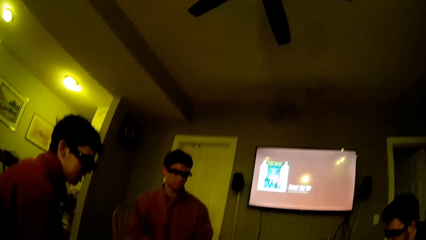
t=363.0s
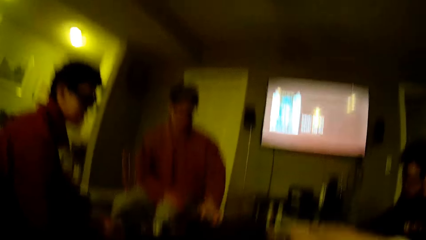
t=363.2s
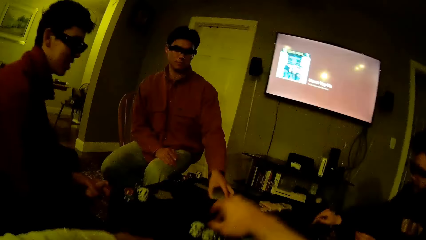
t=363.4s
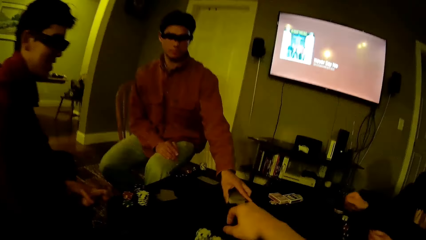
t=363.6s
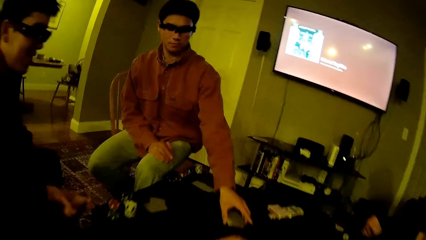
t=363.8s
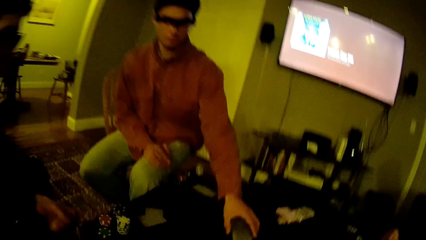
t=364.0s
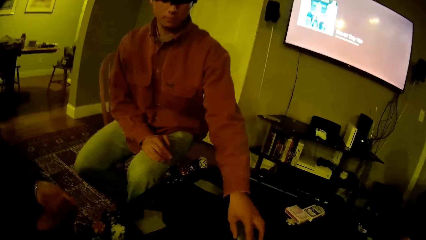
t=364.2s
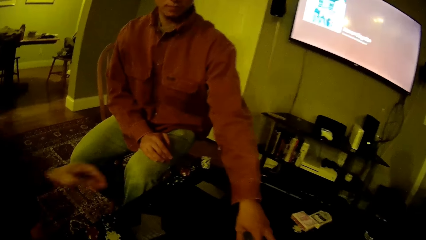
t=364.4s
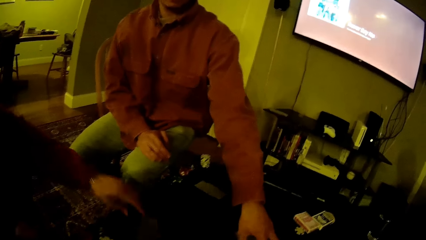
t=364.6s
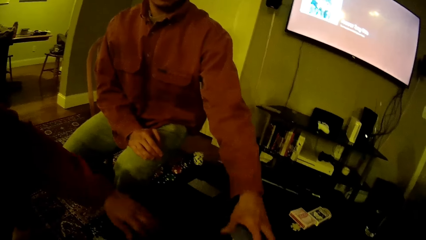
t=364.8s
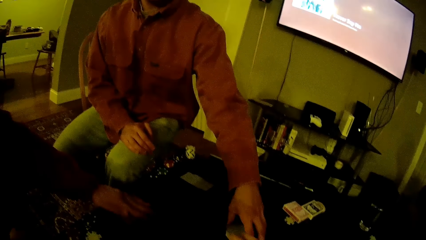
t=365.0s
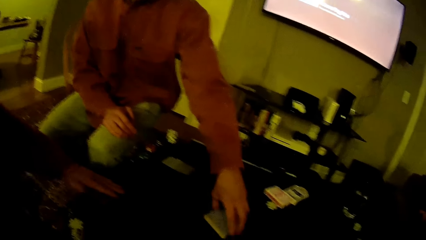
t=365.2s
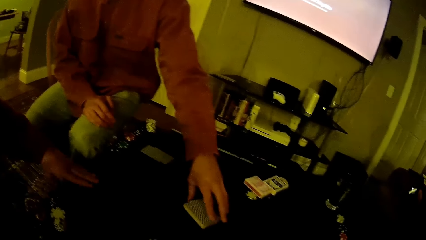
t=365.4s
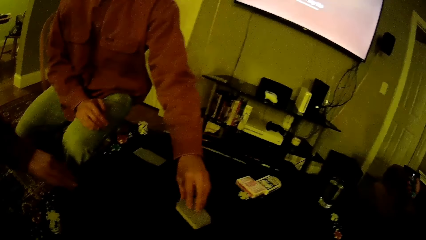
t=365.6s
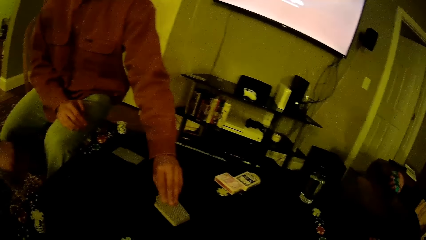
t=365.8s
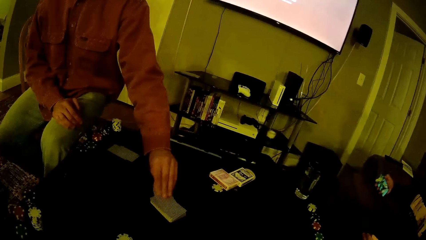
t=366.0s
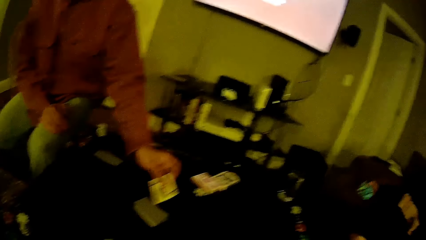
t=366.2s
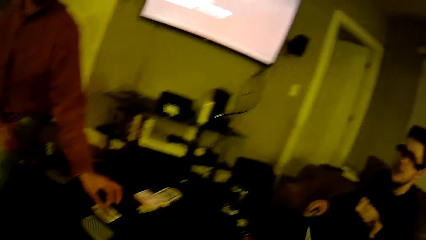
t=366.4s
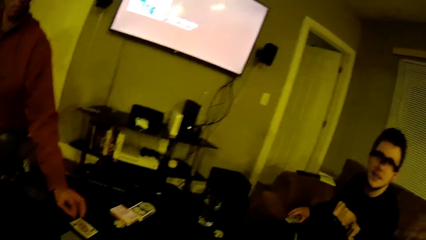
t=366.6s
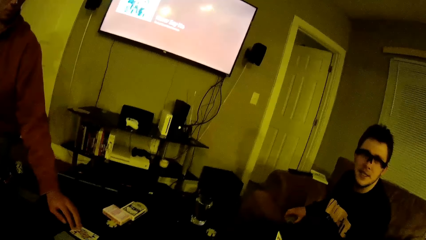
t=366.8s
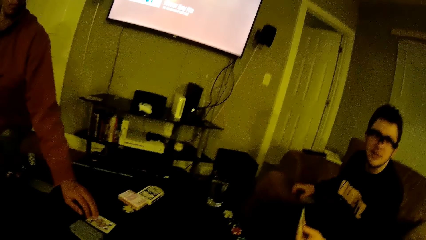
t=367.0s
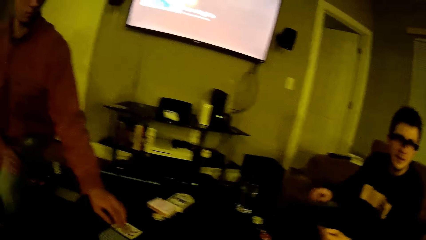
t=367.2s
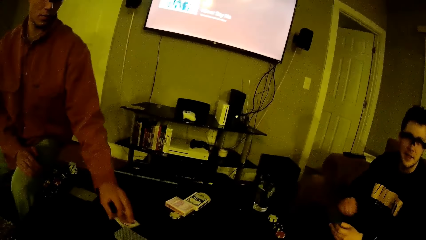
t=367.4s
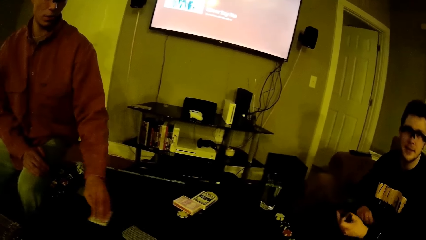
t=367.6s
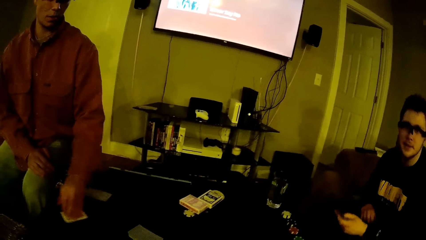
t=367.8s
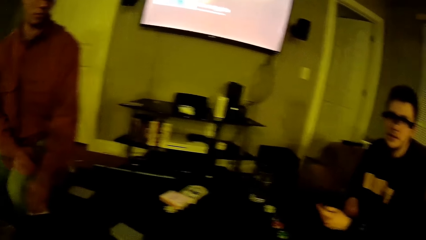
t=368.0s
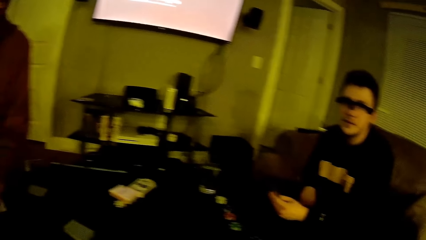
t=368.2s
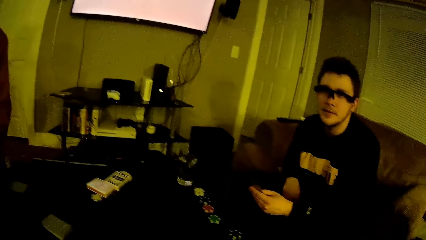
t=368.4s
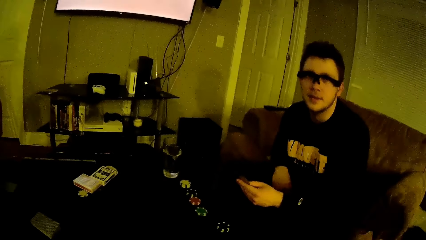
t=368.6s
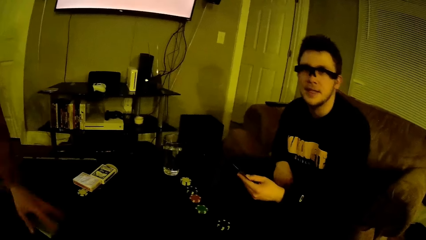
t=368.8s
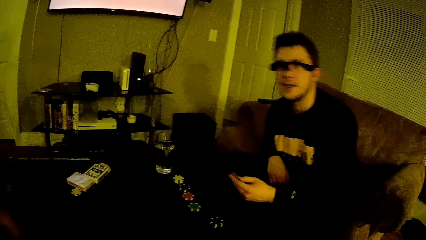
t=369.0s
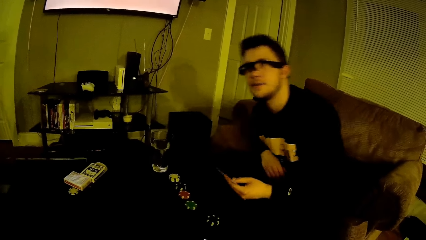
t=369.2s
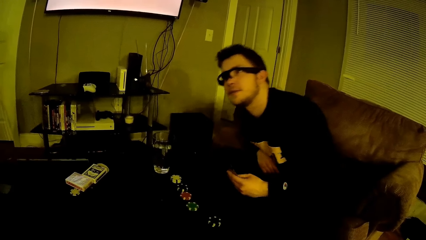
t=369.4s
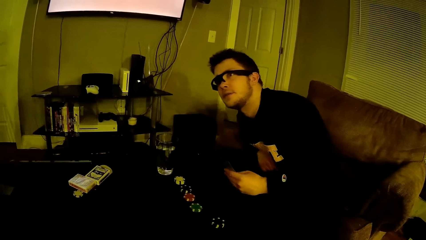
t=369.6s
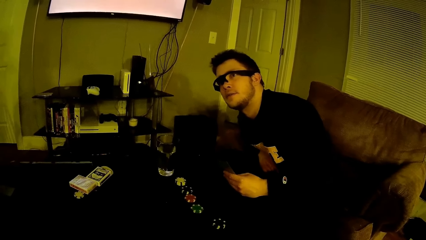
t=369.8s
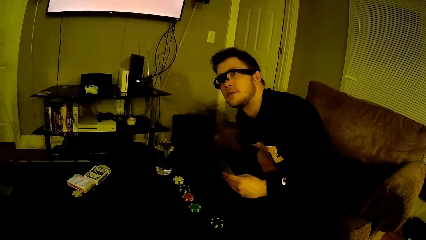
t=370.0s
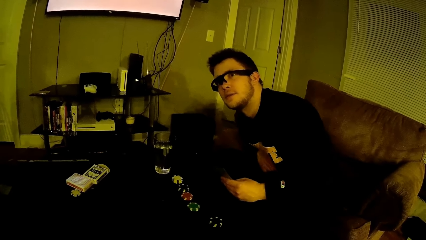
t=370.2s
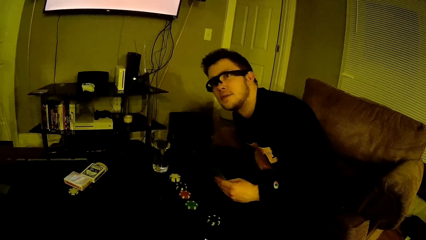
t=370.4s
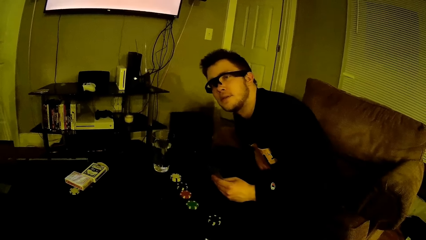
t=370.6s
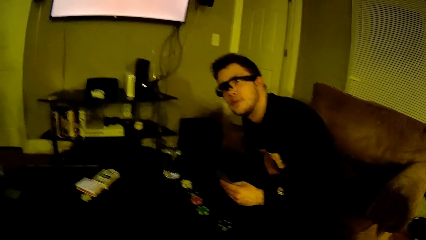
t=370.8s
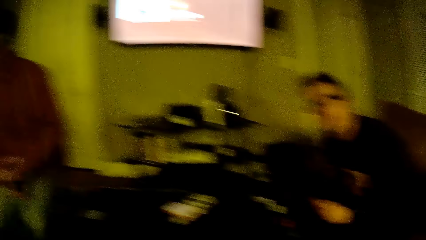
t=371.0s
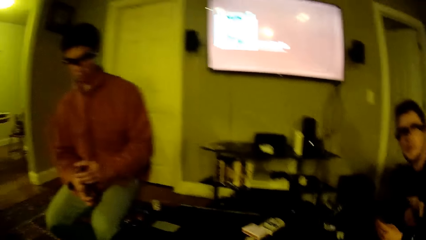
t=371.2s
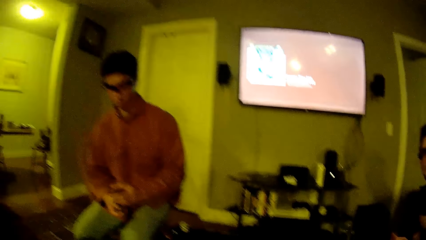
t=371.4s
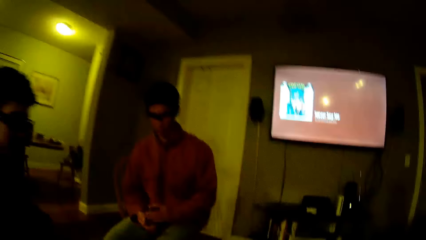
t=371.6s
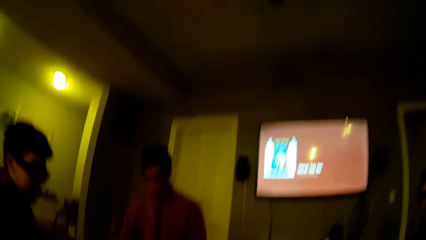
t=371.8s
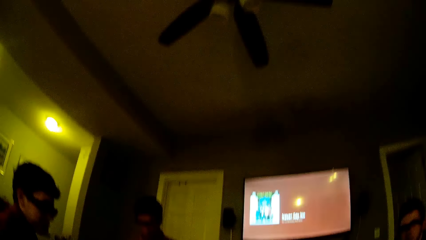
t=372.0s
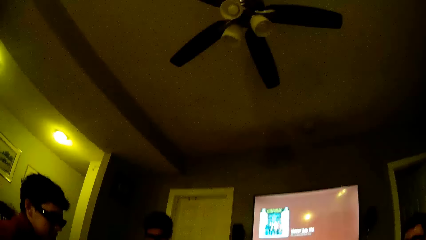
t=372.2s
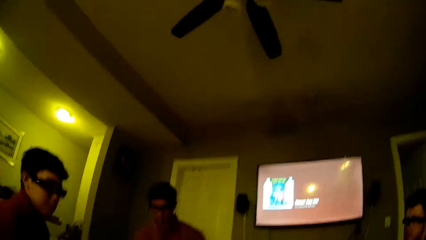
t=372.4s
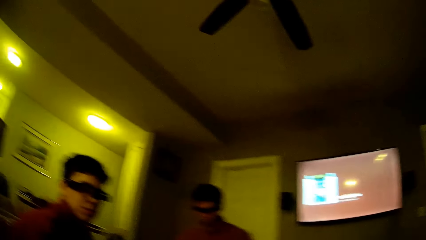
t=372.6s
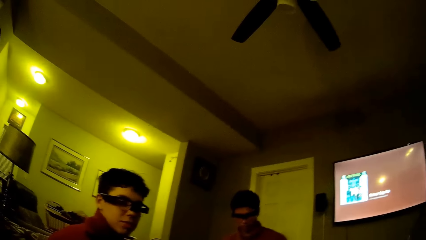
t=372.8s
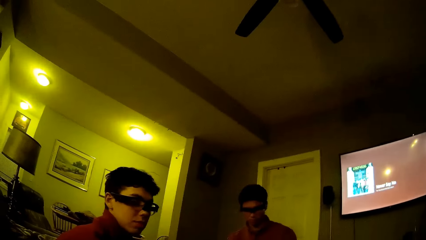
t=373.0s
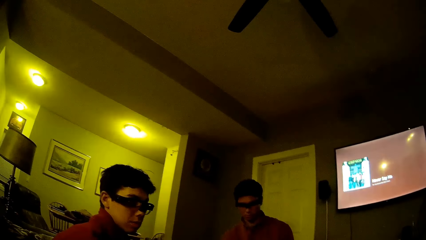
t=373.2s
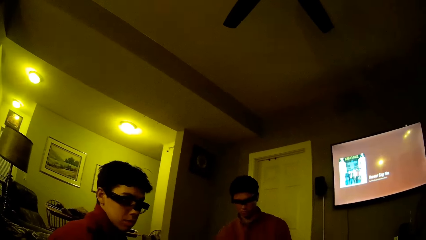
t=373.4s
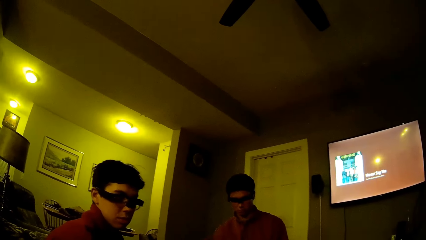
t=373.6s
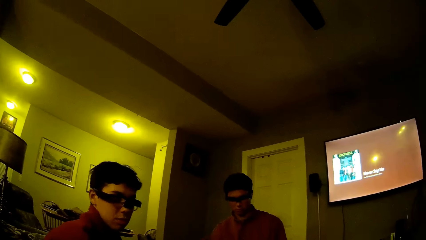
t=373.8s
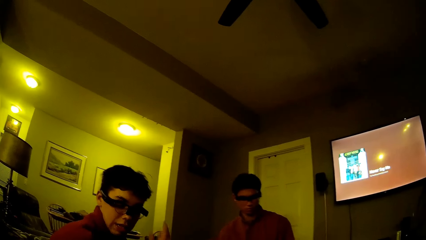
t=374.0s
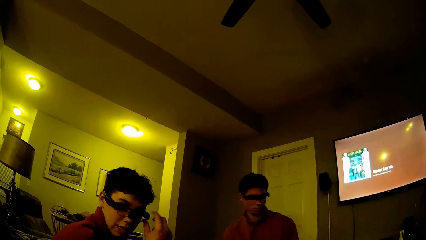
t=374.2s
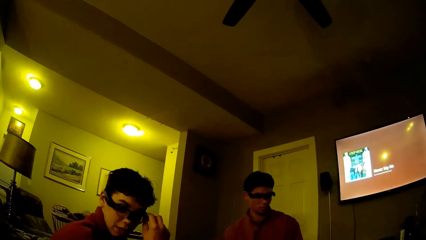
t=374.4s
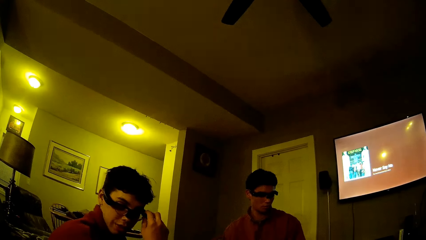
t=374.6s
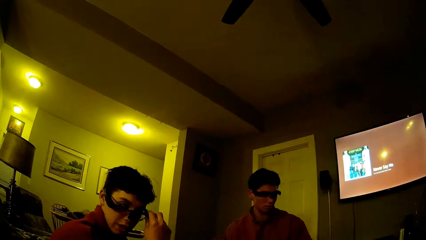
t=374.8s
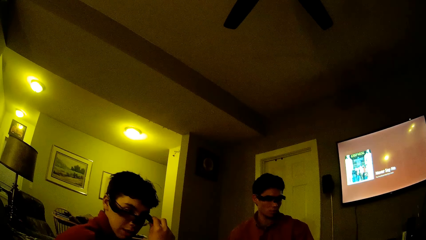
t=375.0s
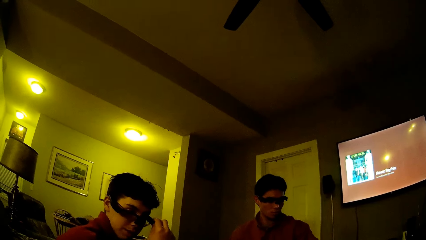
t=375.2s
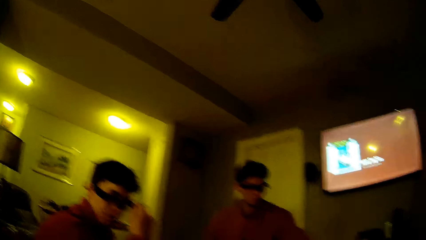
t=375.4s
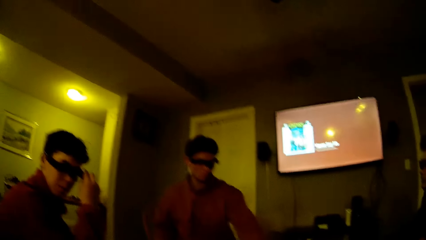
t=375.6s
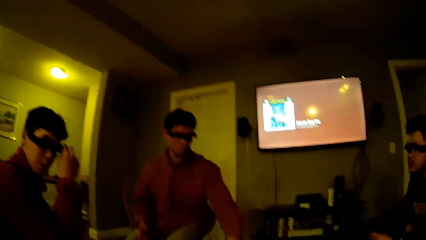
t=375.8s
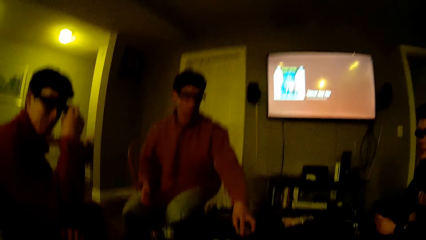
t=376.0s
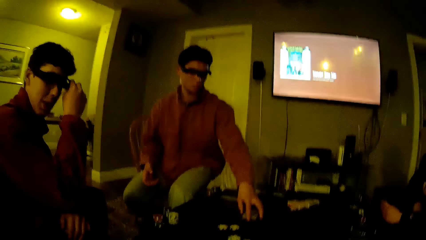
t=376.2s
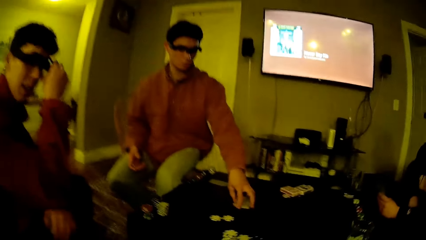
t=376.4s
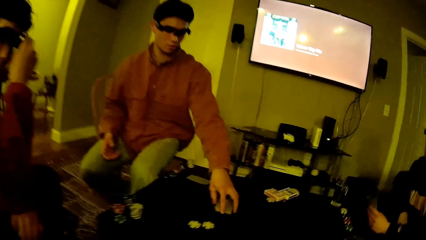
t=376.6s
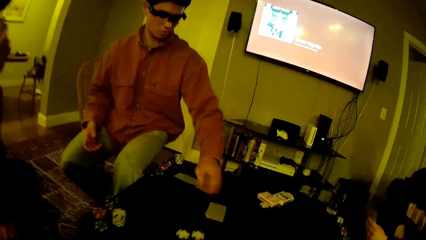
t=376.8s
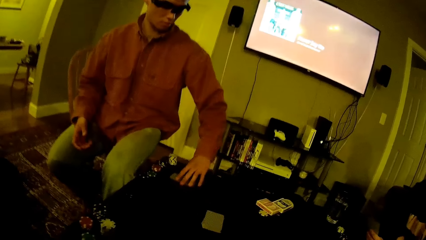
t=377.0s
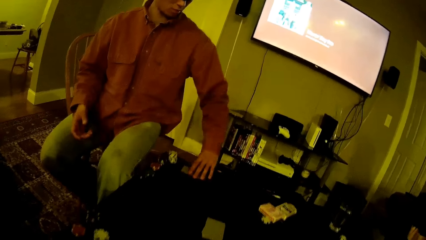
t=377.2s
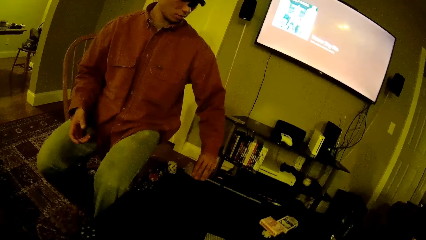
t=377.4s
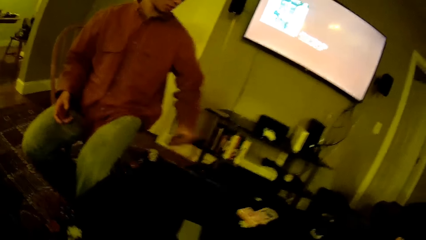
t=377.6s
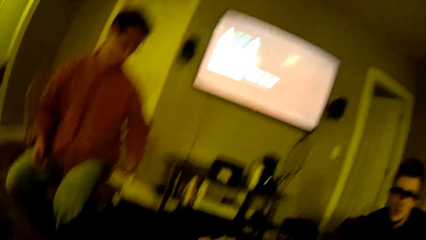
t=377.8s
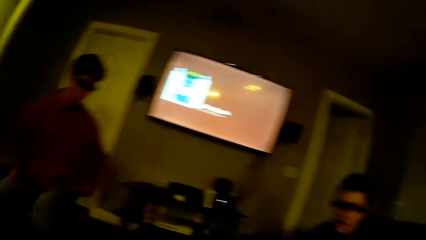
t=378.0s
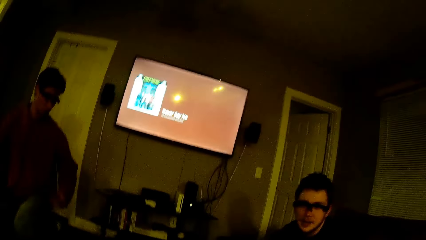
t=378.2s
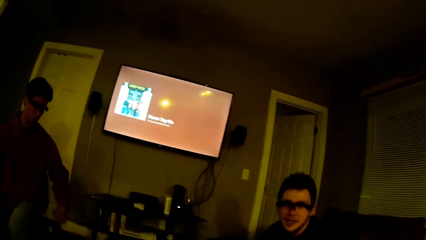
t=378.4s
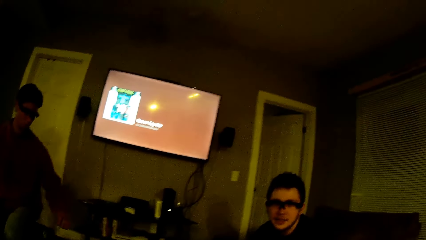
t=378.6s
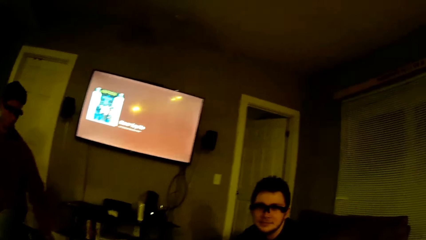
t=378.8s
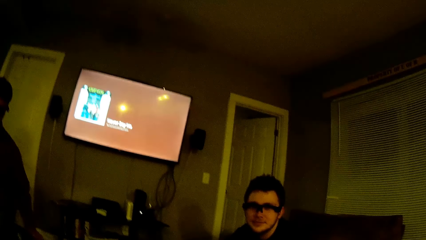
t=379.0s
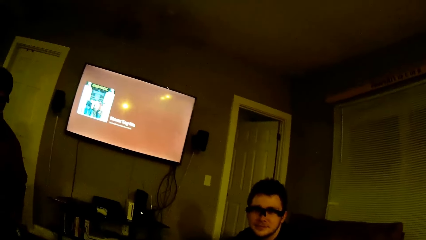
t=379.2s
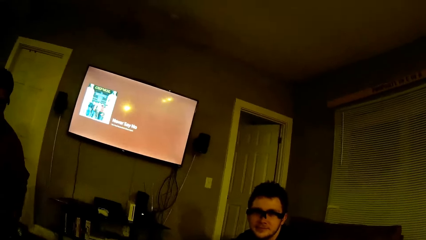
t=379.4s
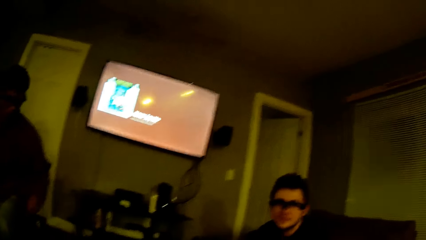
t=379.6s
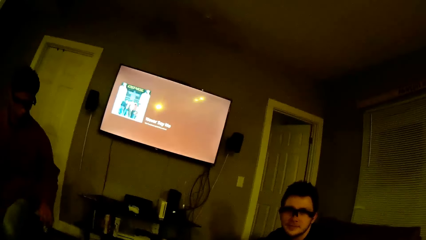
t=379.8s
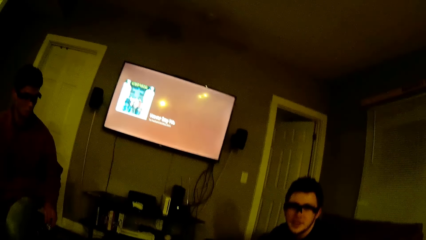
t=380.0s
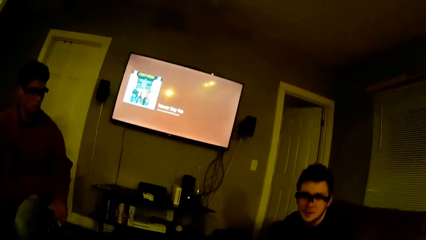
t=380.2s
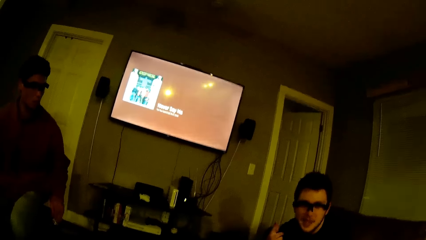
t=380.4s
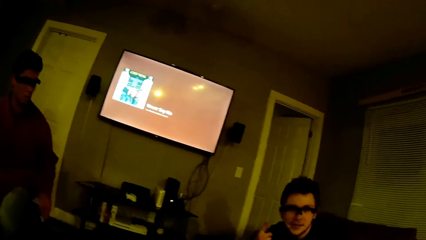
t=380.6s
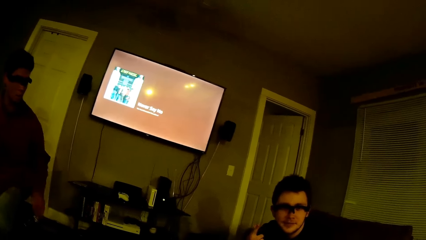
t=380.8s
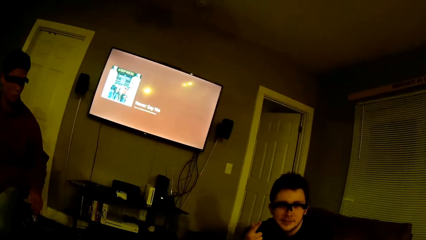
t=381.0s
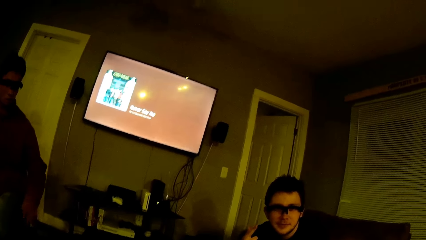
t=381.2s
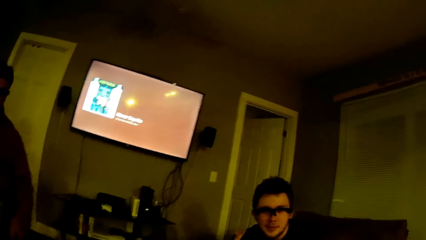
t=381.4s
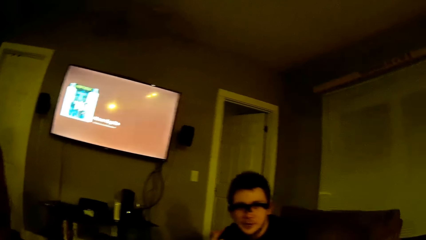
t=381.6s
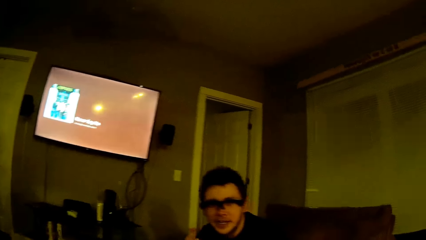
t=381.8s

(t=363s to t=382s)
A man moves some game cards on the table with his left hand. The camera wearer plays cards with persons. The man repositions a game card from the game cards on the table with his left hand. He drags the game card on the table with his left hand. Another man touches his pair of eyeglasses with his left hand. The first man picks up a game card from the table with his left hand. The camera wearer talks to a person.
